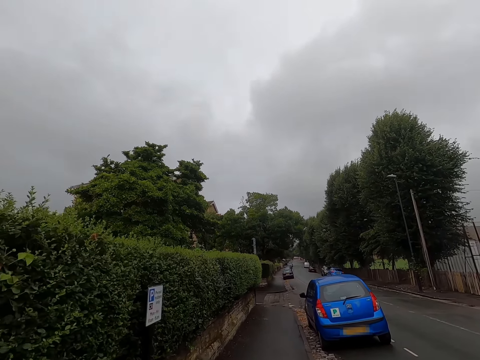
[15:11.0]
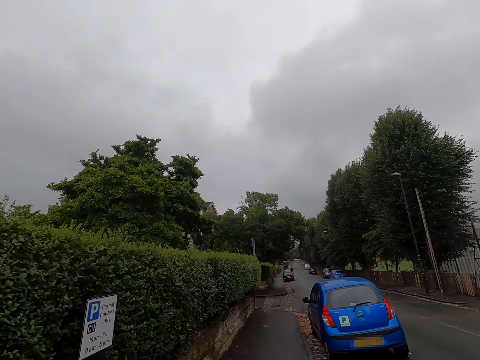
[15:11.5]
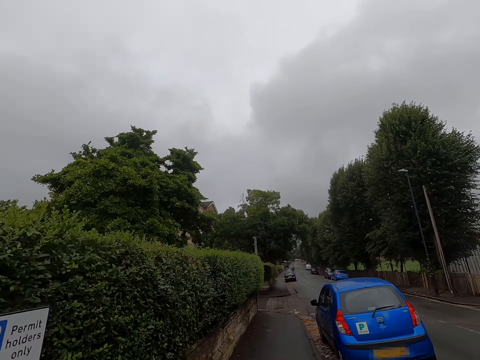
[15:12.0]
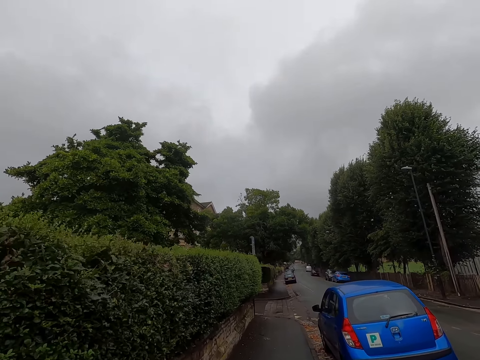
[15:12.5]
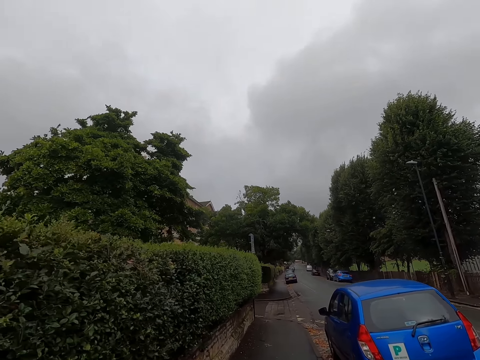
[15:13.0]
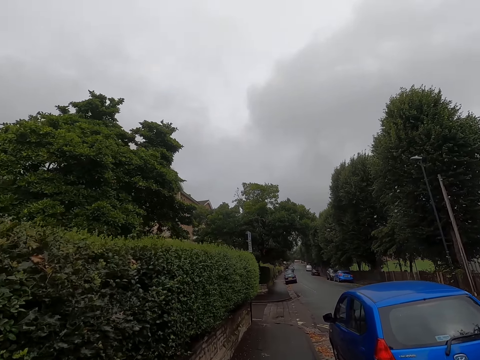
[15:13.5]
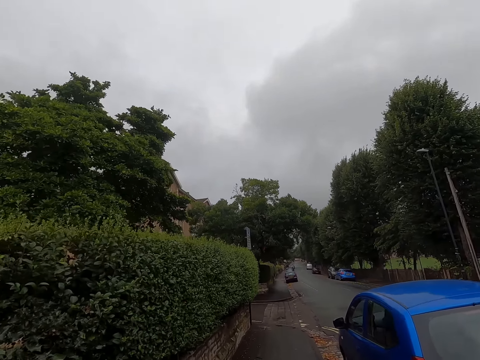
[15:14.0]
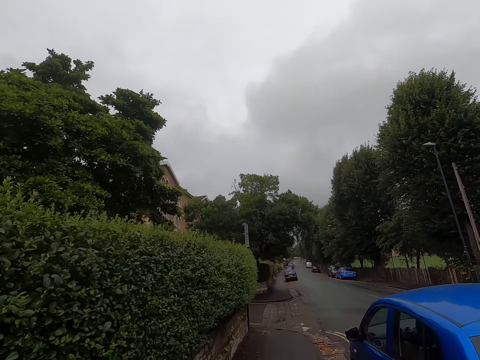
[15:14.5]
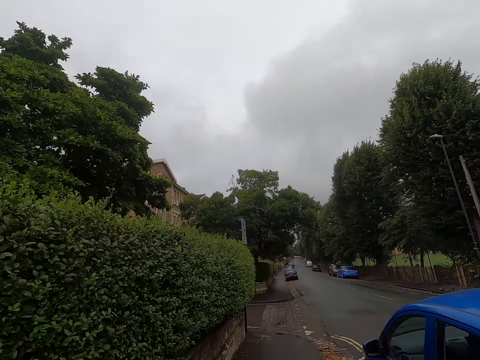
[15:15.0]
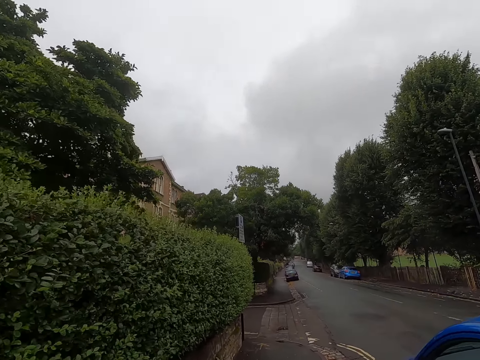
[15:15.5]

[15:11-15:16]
The camera wearer walks along the pavement.

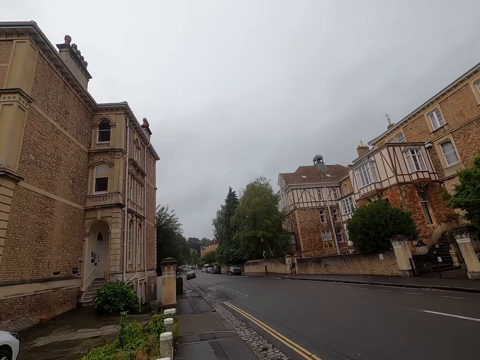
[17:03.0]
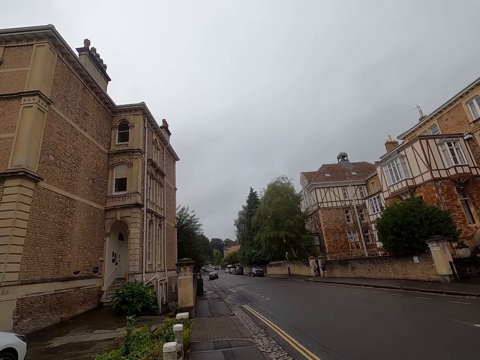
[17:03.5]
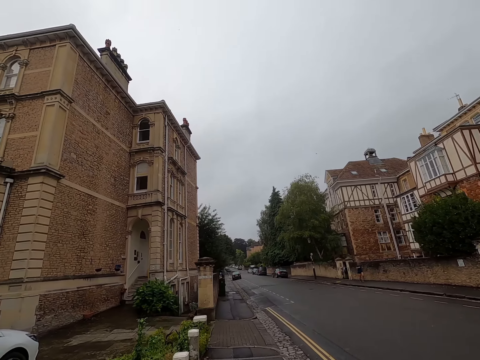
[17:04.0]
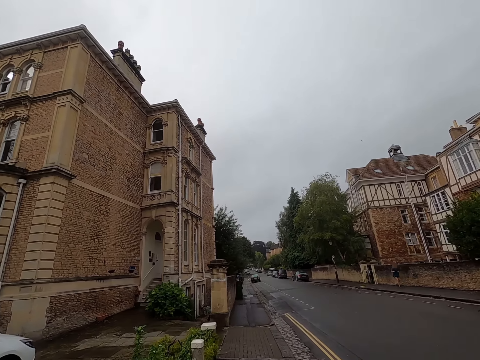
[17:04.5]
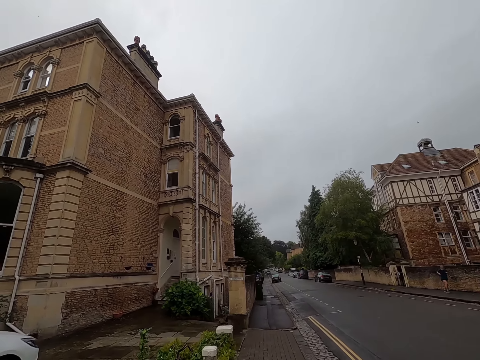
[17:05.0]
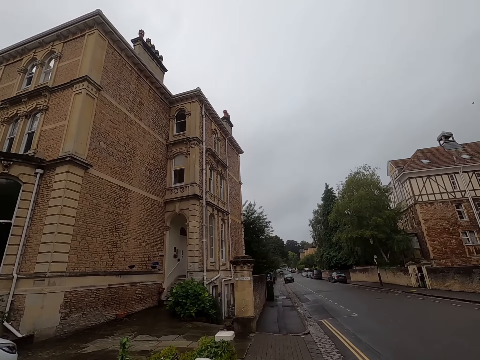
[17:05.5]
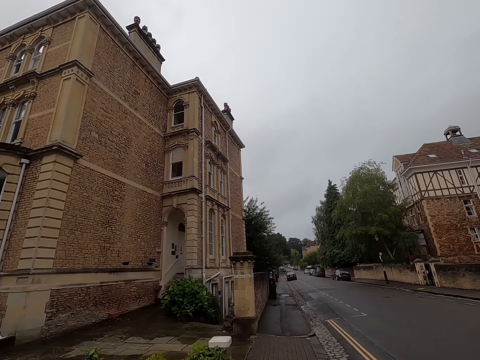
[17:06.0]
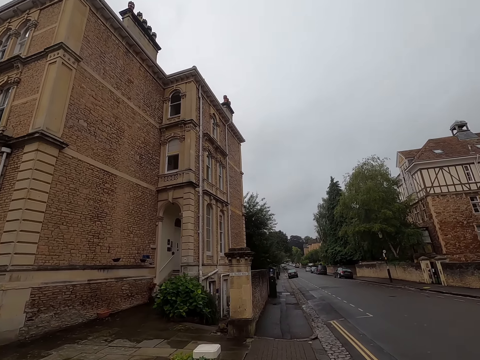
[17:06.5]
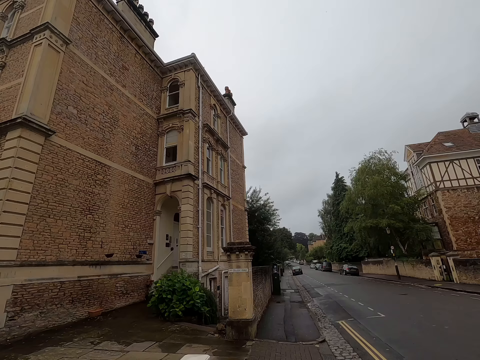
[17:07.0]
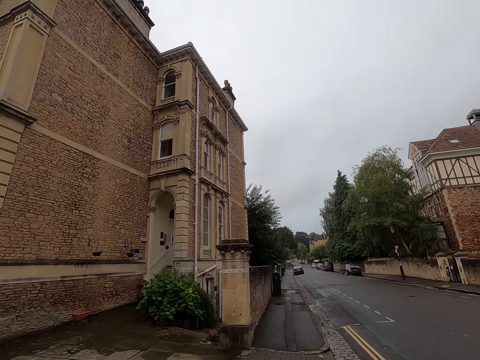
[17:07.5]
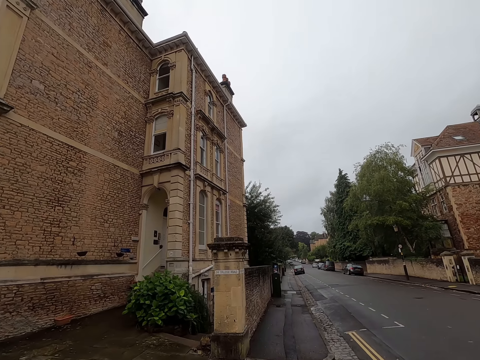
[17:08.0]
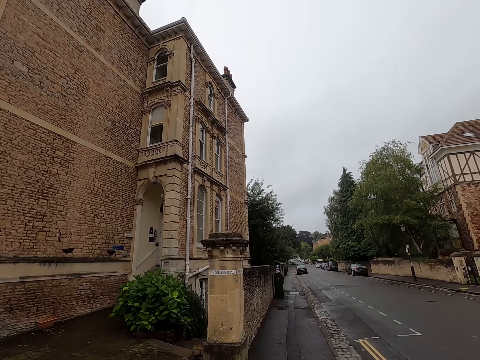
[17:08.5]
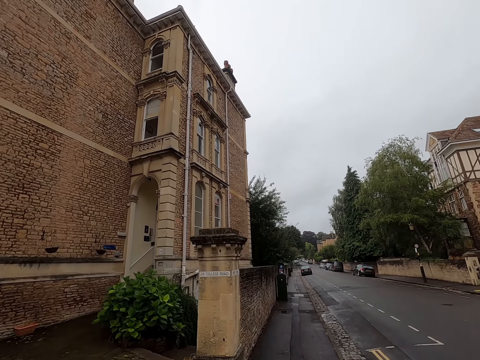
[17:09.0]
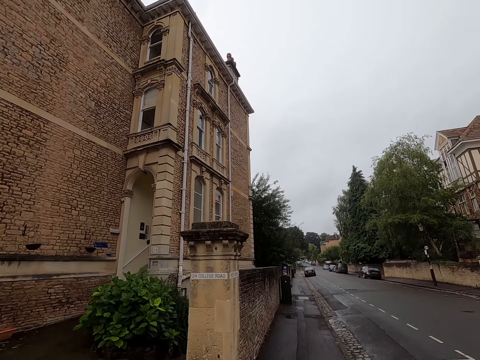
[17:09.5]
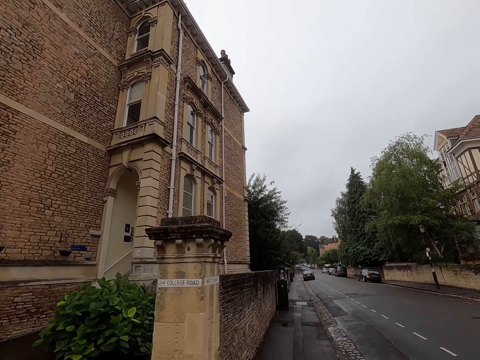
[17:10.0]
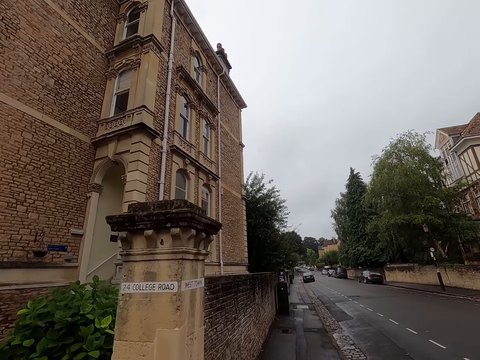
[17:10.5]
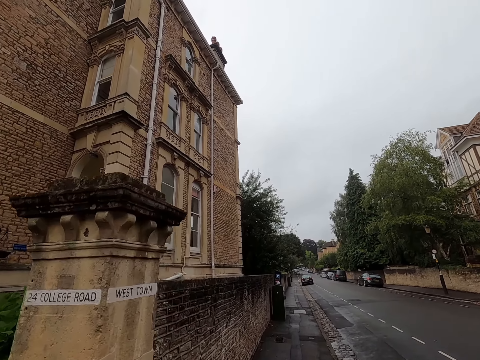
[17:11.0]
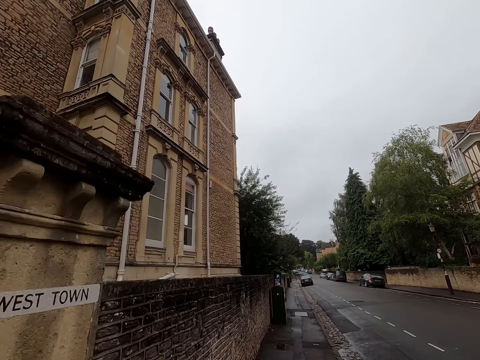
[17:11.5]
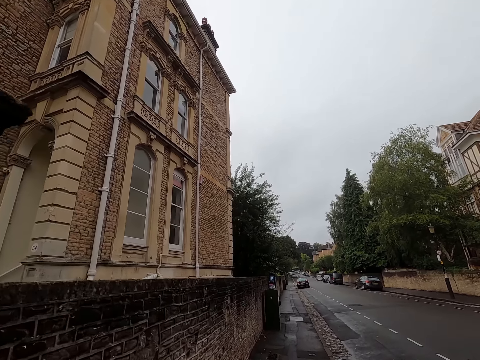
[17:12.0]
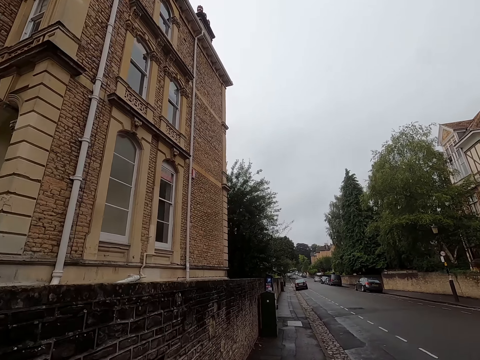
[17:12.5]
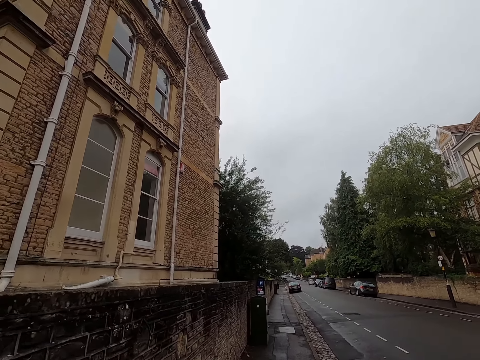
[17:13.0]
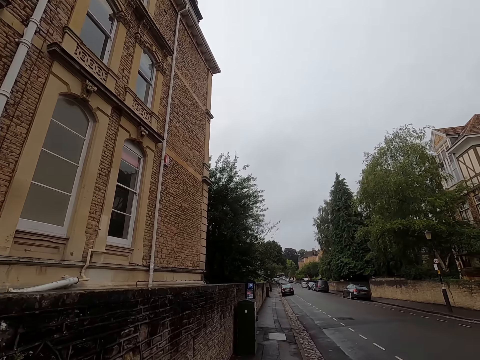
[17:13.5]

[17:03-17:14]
A woman runs past the camera wearer on the road.

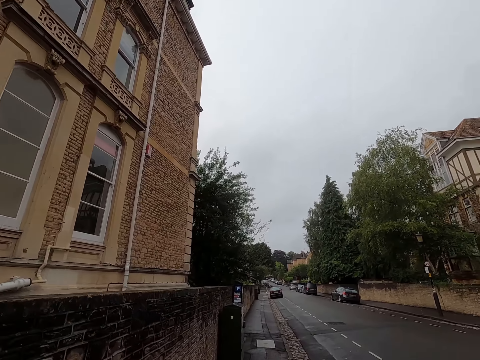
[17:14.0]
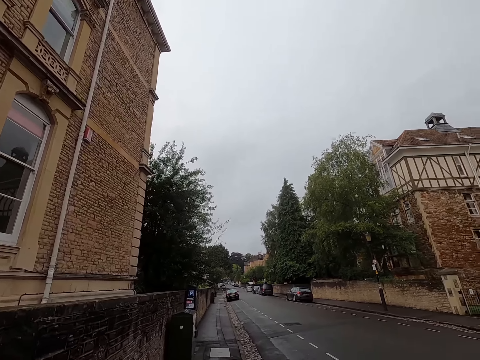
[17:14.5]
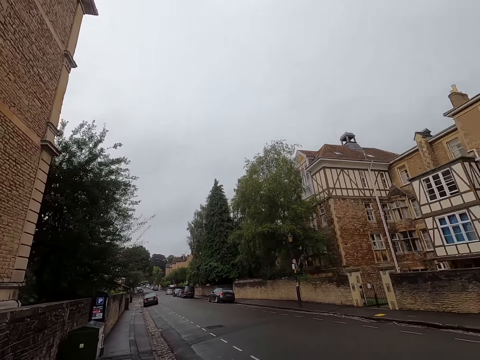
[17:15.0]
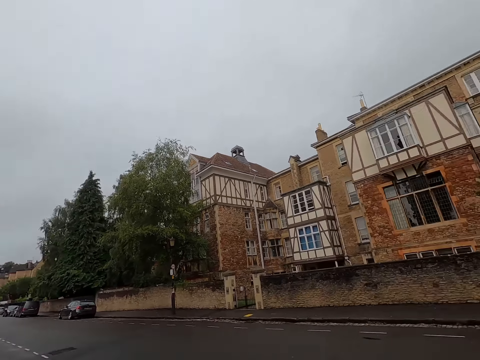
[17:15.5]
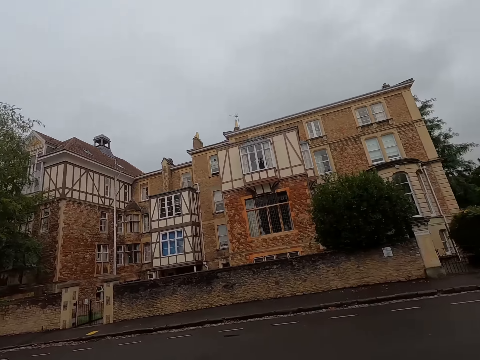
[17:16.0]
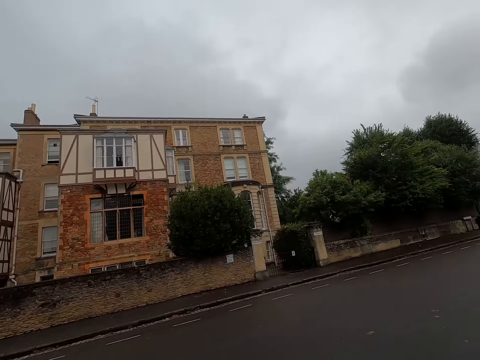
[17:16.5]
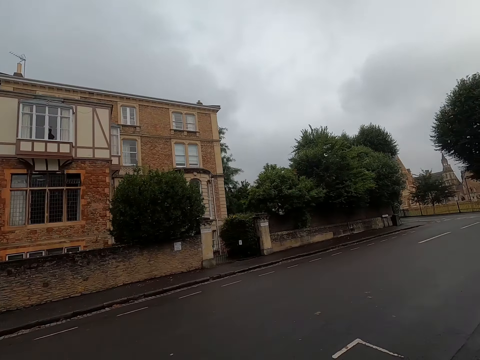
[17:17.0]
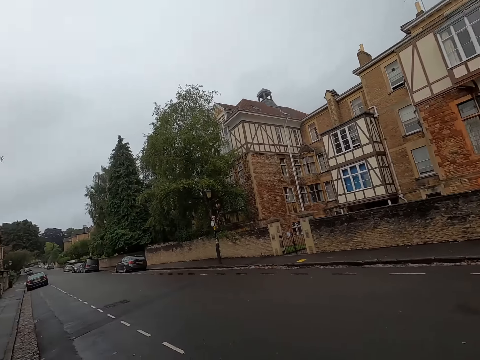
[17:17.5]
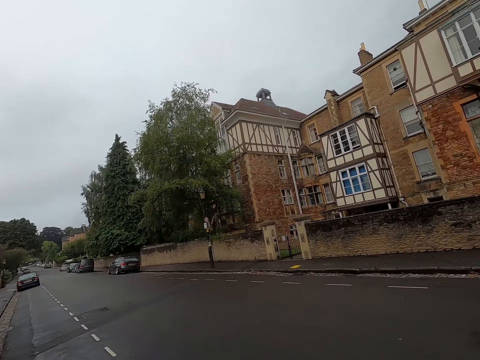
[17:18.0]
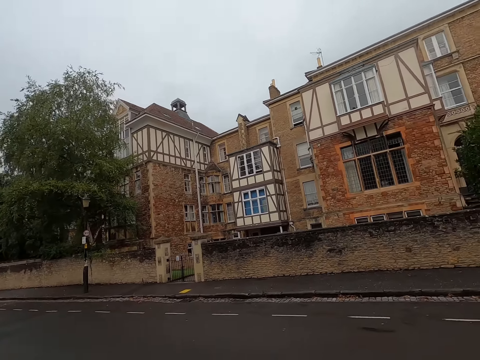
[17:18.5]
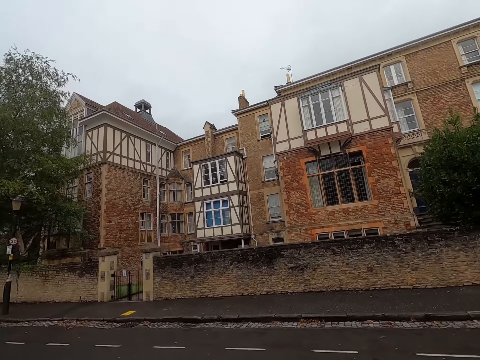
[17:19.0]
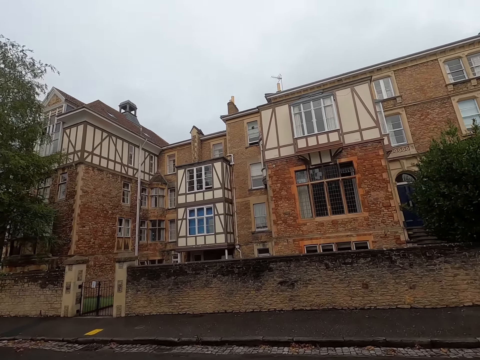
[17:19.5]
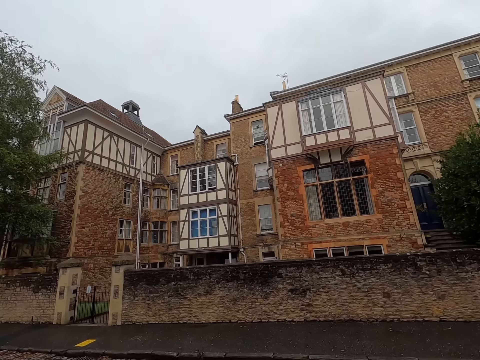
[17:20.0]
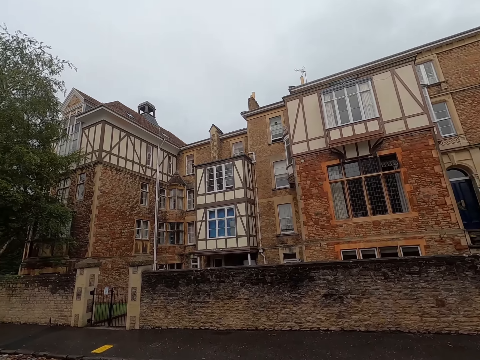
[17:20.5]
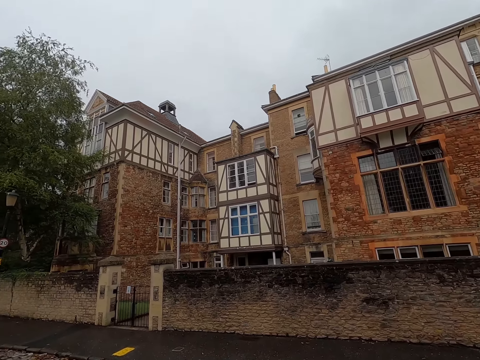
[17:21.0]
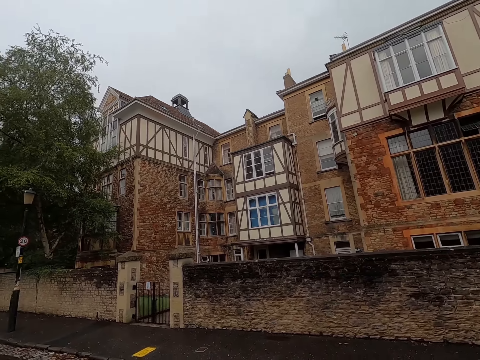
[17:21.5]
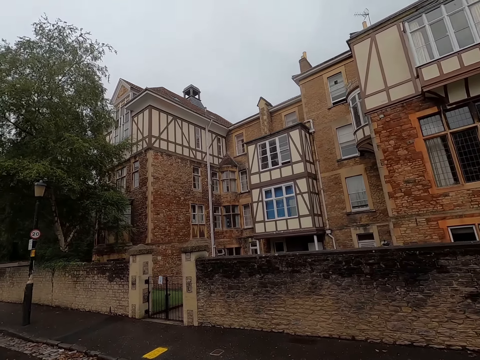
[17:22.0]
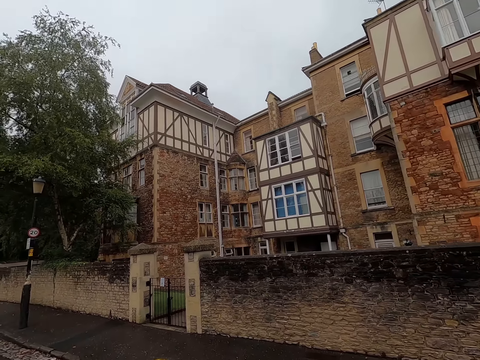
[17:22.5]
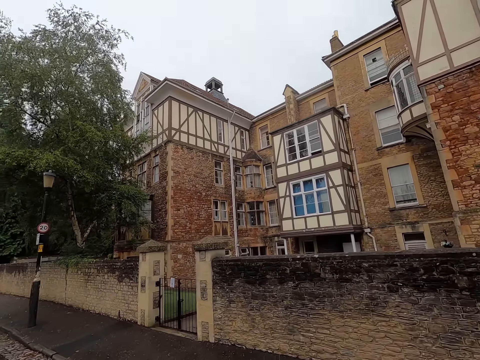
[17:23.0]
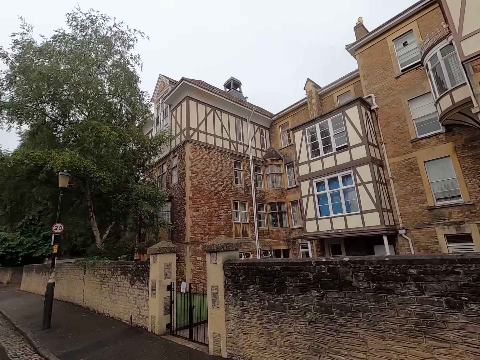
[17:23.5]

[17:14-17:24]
The camera wearer looks back.
